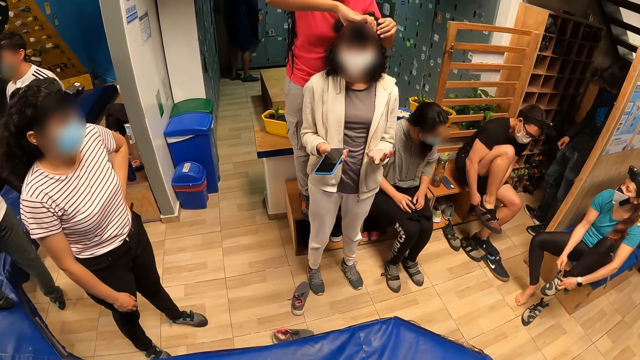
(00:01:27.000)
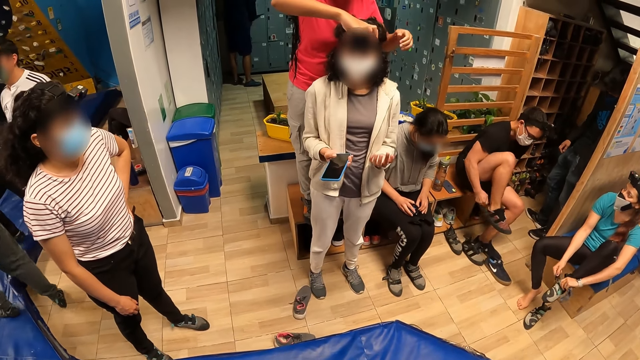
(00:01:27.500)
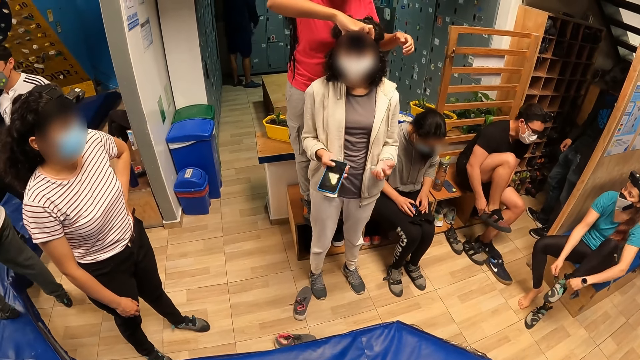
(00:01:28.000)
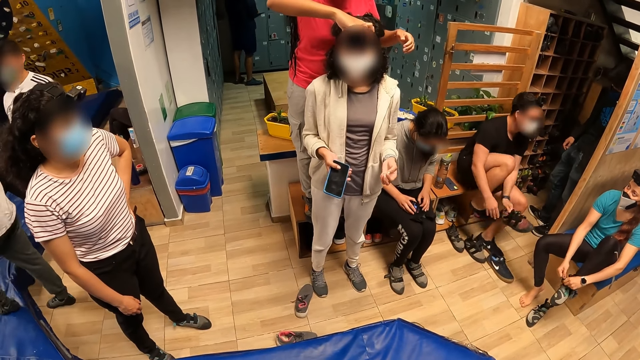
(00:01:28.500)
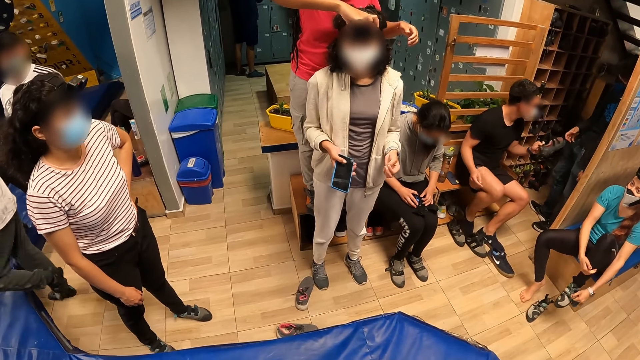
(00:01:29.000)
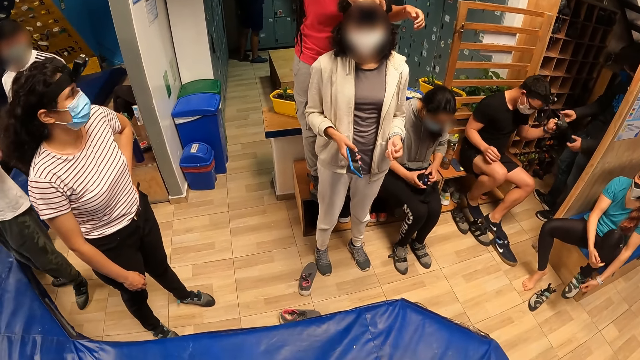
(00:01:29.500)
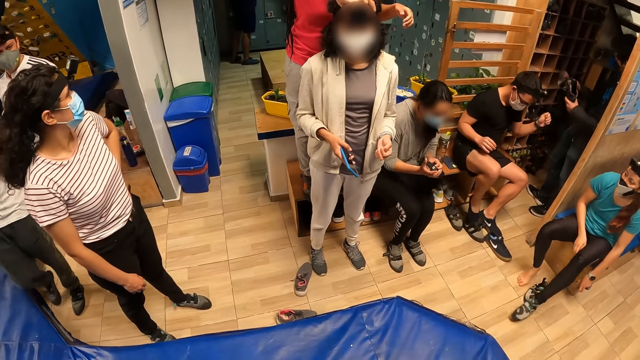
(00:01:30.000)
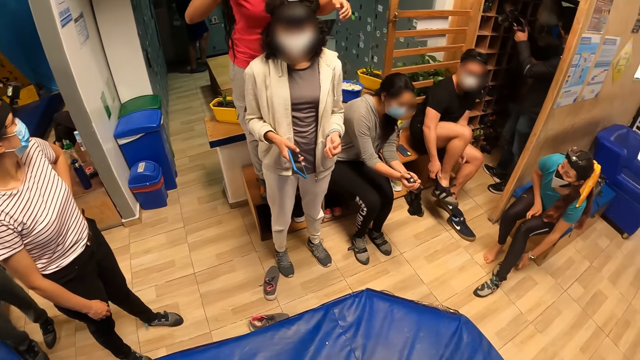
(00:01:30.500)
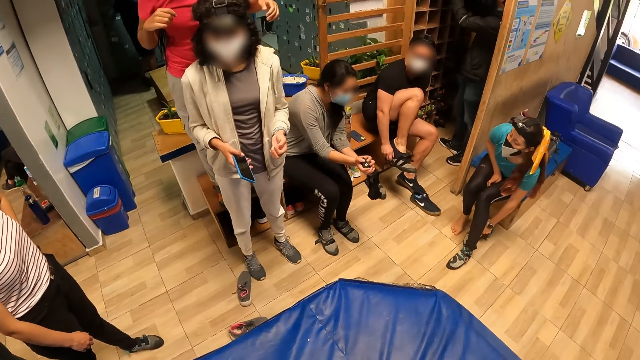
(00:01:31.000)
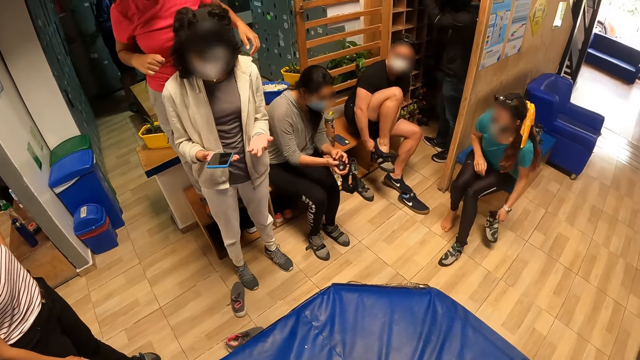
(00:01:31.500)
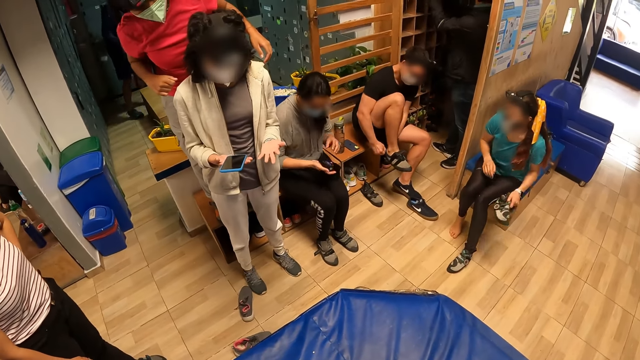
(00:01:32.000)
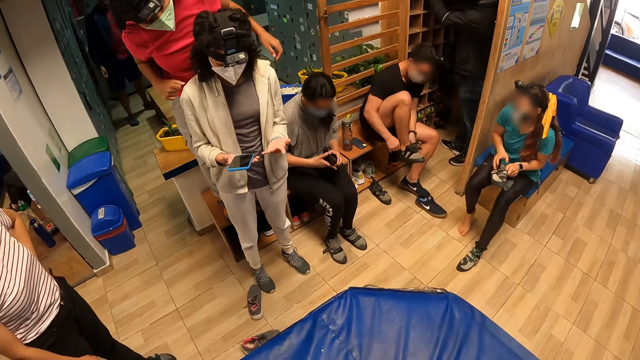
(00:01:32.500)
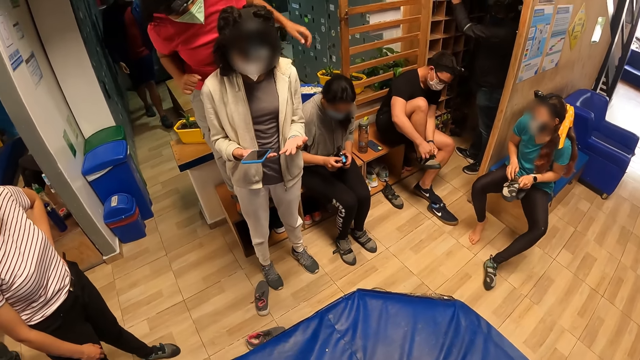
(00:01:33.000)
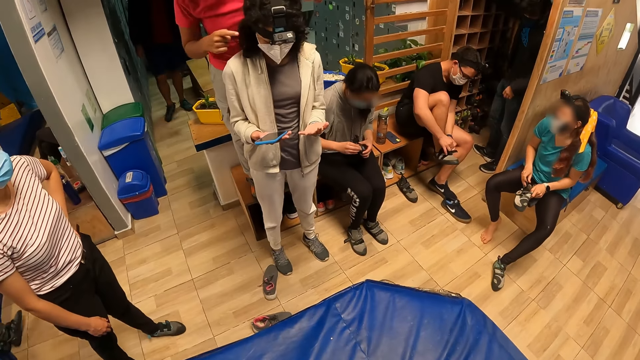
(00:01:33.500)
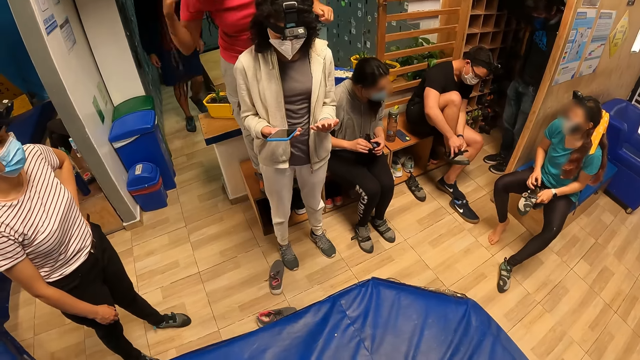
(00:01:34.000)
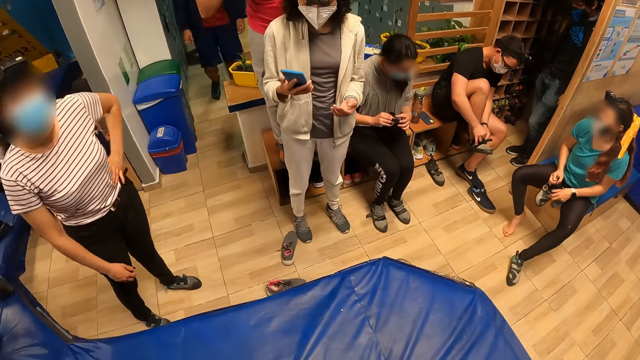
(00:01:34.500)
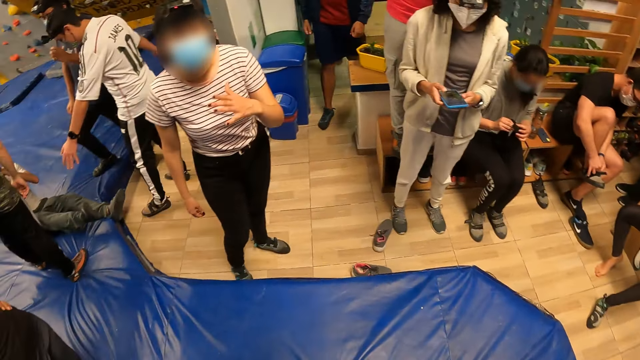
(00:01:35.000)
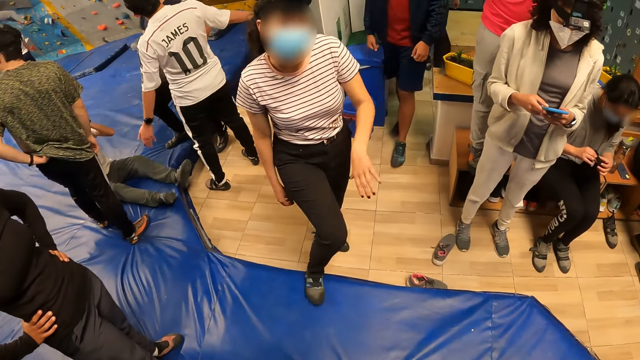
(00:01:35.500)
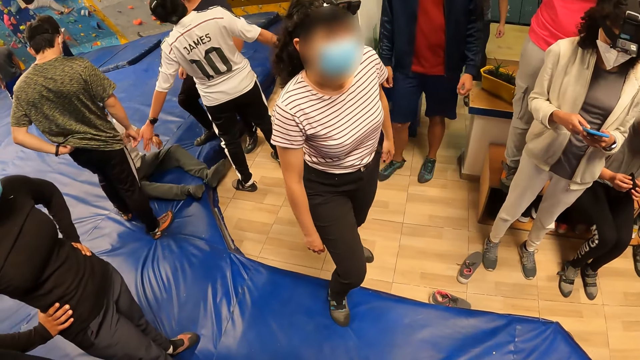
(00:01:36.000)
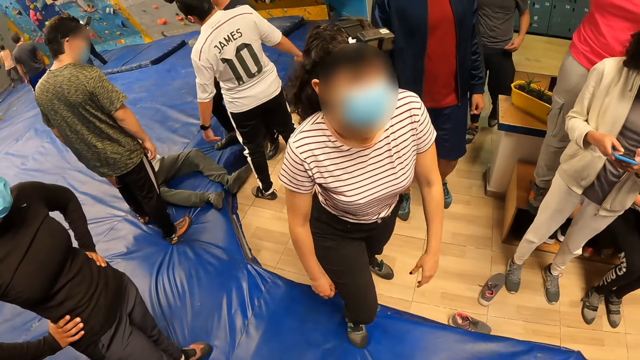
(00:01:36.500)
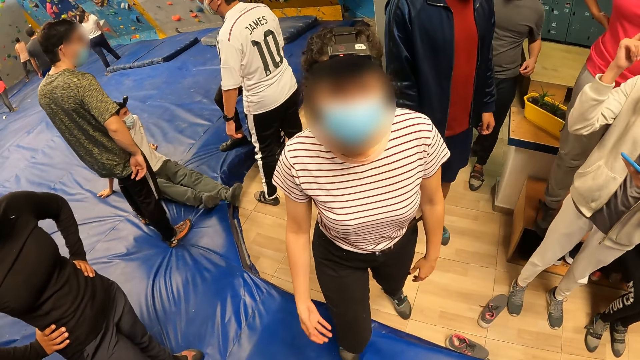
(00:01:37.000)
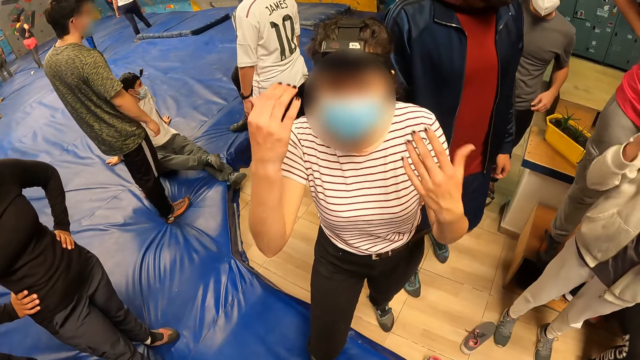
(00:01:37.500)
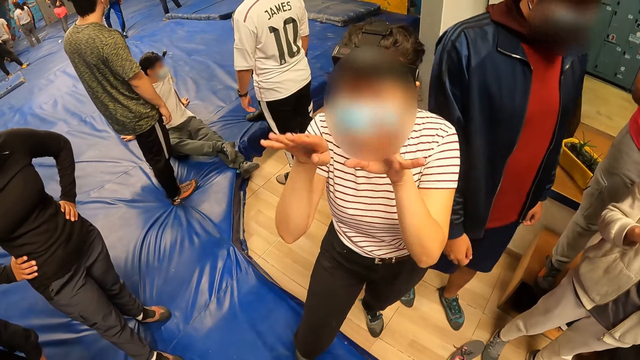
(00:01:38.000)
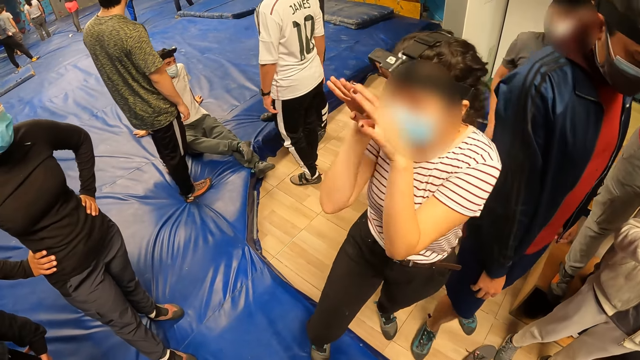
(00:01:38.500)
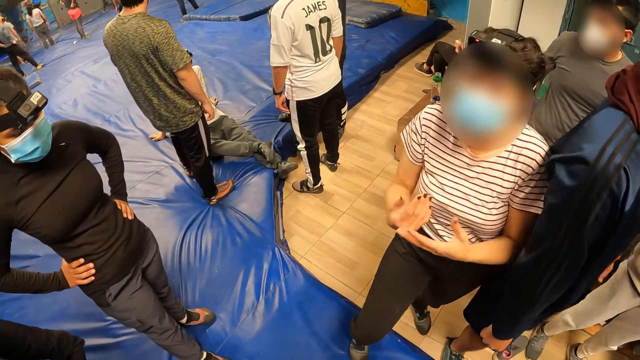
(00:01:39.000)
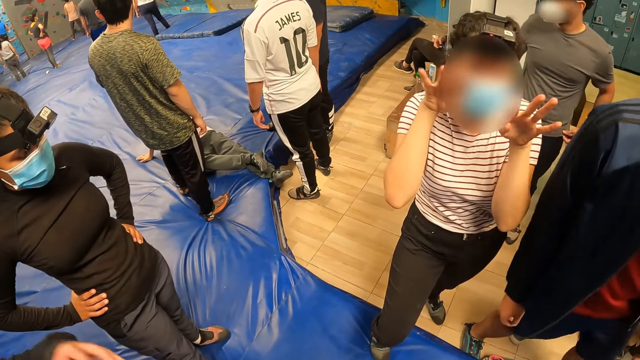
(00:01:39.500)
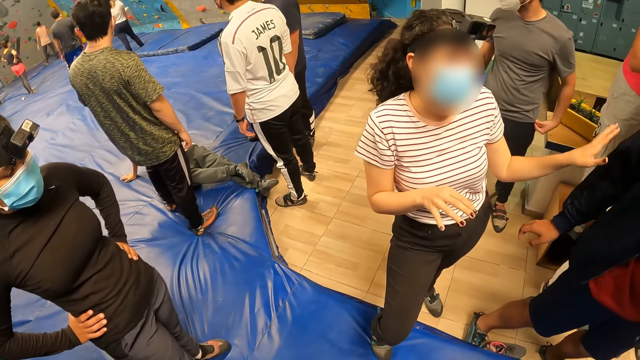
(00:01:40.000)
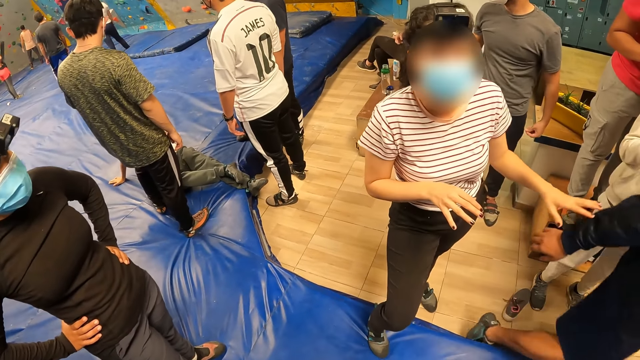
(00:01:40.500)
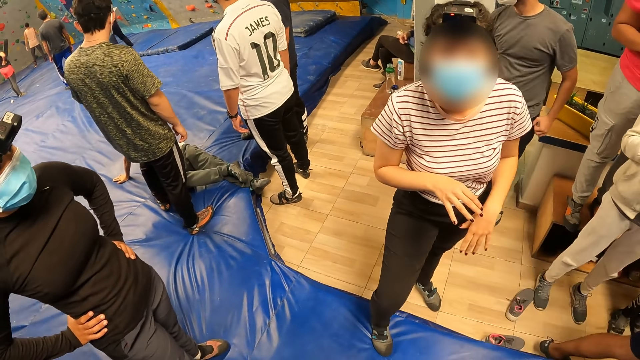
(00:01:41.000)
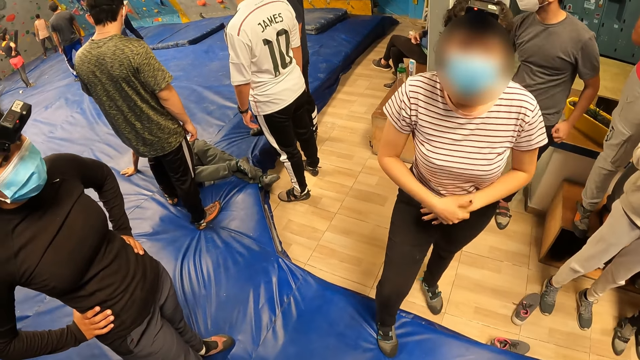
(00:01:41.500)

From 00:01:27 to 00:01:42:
A lady adjusts the camera. The camera wearer looks around. Another lady operates the phone with her hands. The camera wearer converses with another lady.

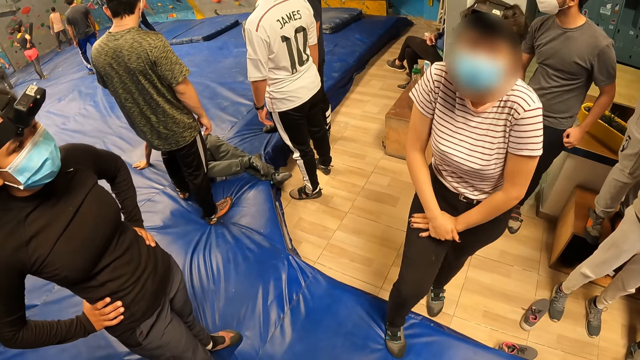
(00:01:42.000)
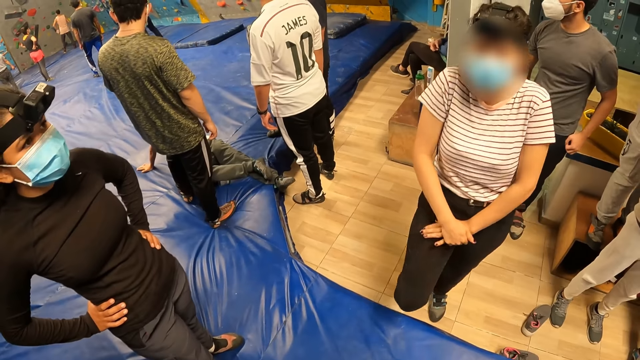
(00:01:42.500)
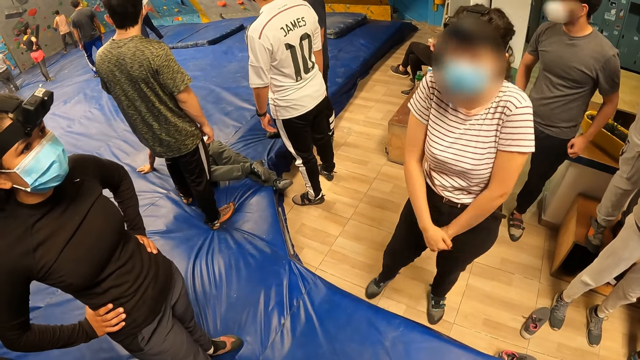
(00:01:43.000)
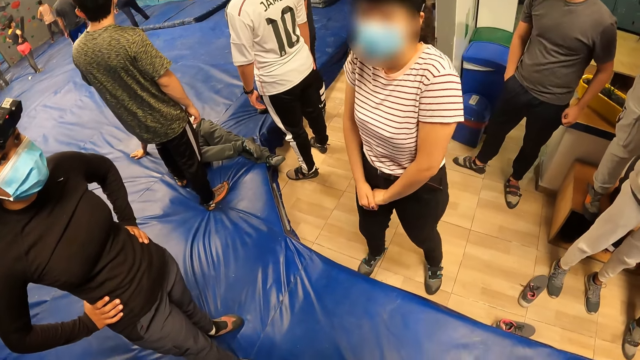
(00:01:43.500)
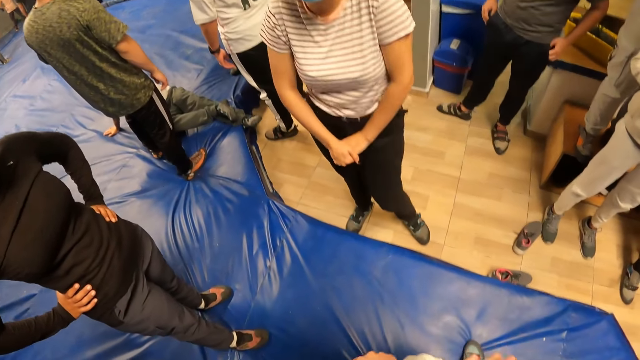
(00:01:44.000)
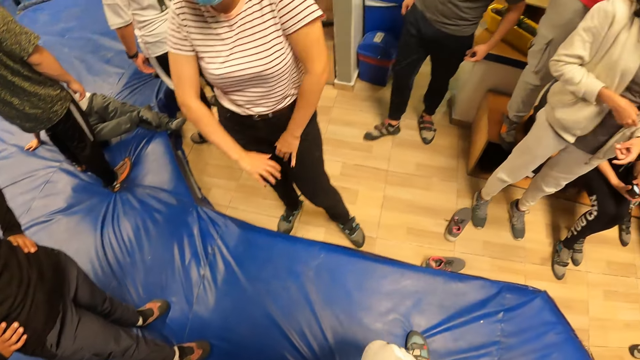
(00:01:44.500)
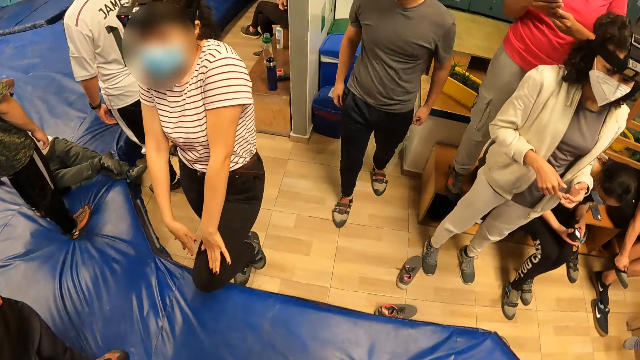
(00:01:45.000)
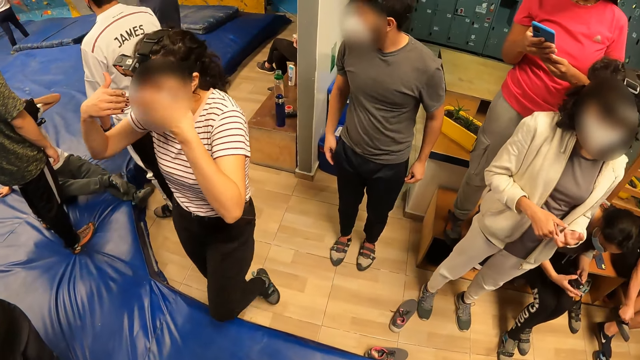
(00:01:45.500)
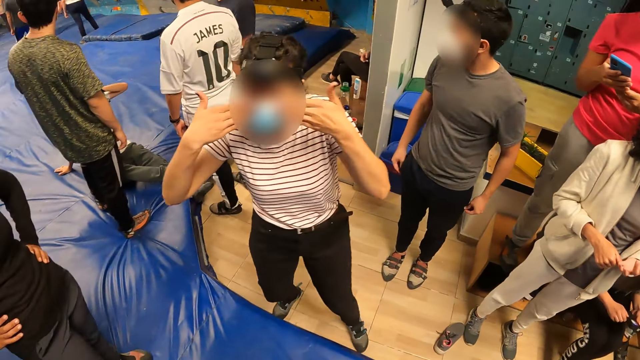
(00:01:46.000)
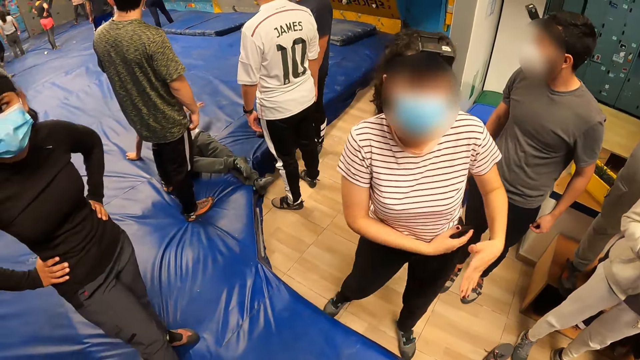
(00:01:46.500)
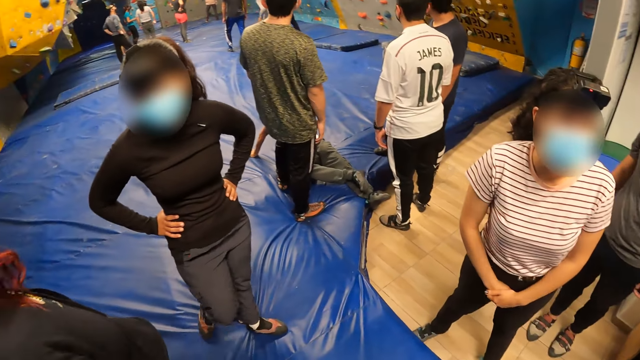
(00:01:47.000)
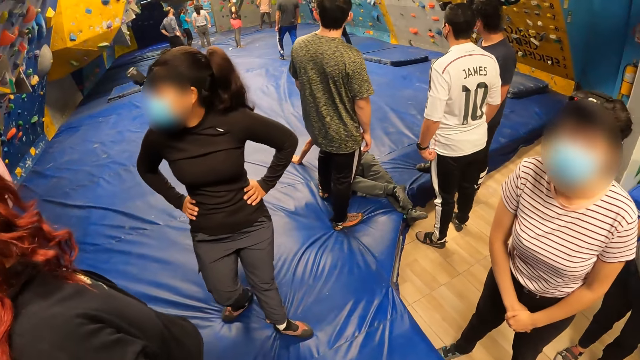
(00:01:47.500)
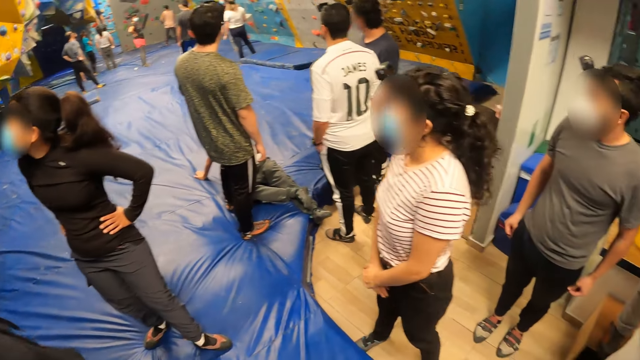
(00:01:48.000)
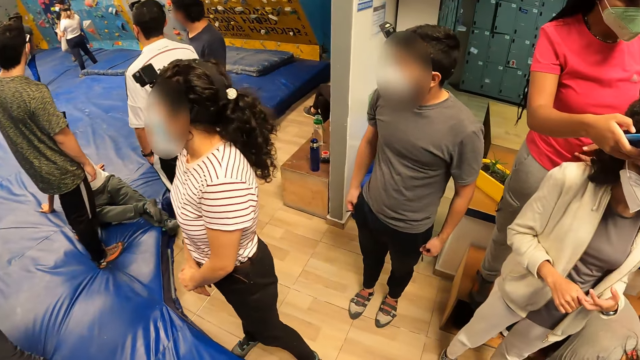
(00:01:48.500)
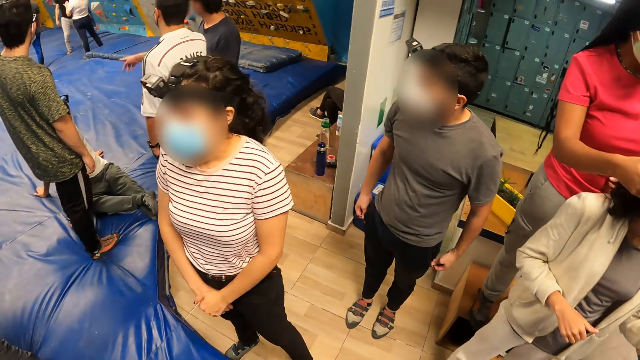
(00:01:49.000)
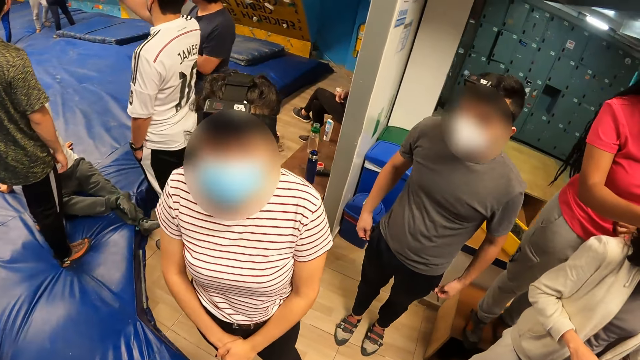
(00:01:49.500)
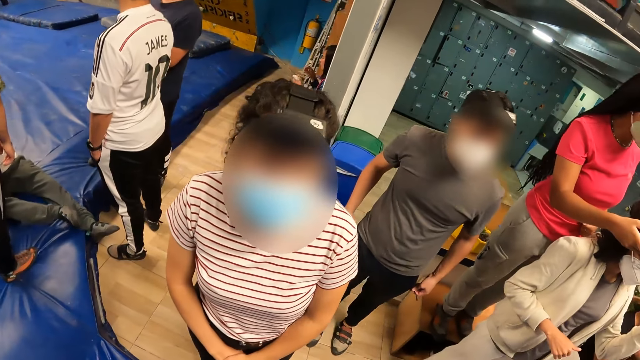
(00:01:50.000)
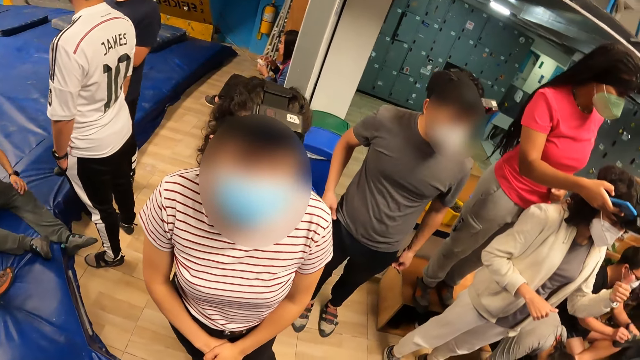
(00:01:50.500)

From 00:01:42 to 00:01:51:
The camera wearer looks around.
